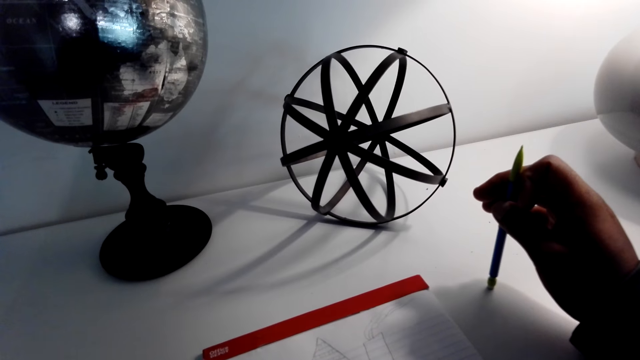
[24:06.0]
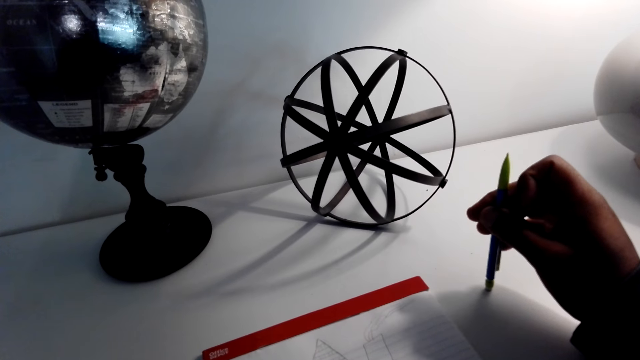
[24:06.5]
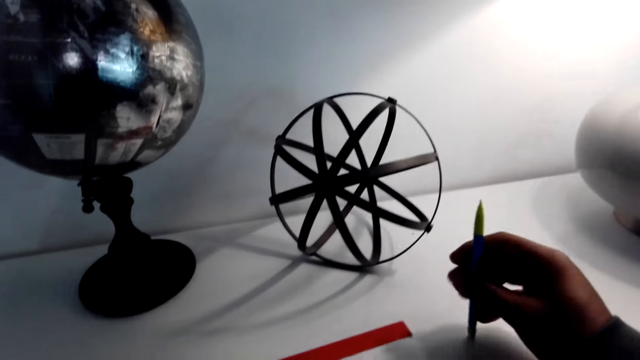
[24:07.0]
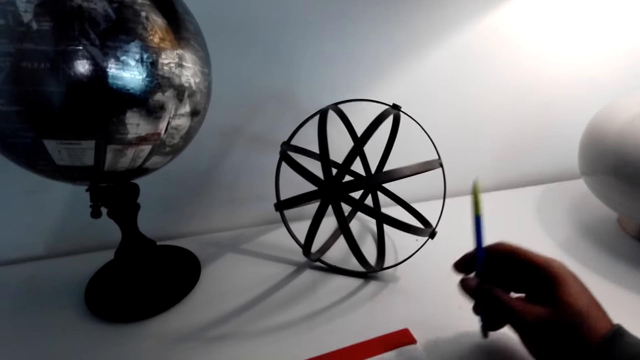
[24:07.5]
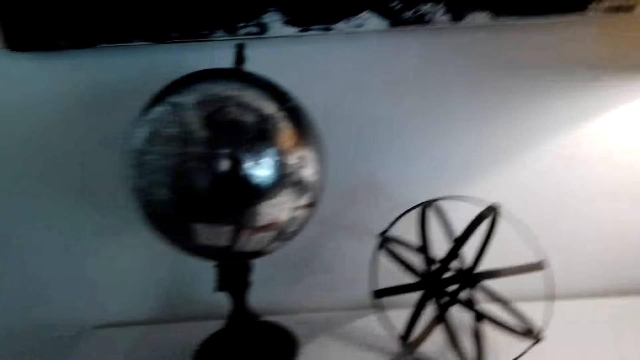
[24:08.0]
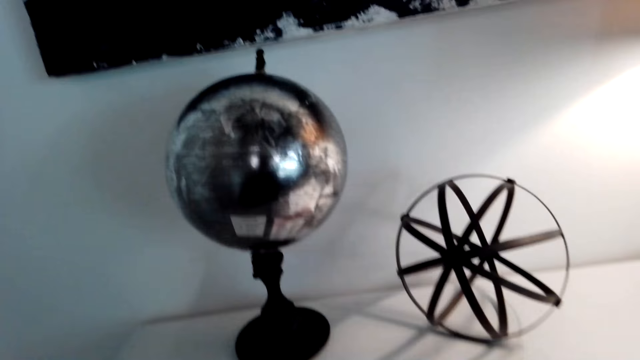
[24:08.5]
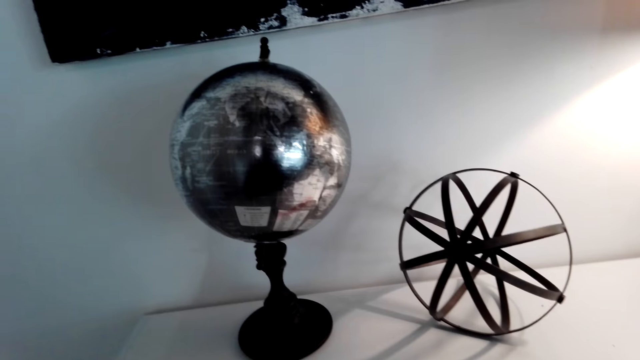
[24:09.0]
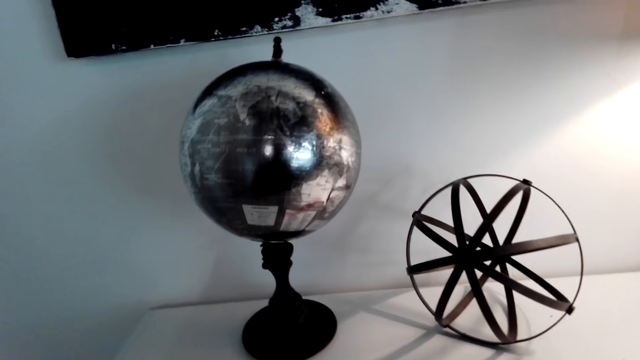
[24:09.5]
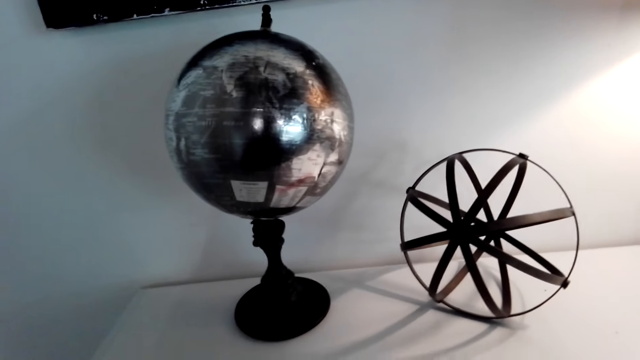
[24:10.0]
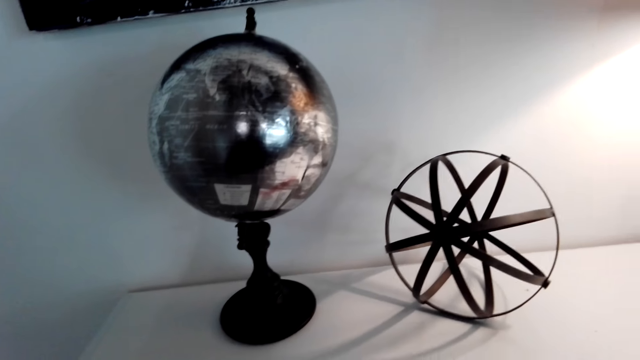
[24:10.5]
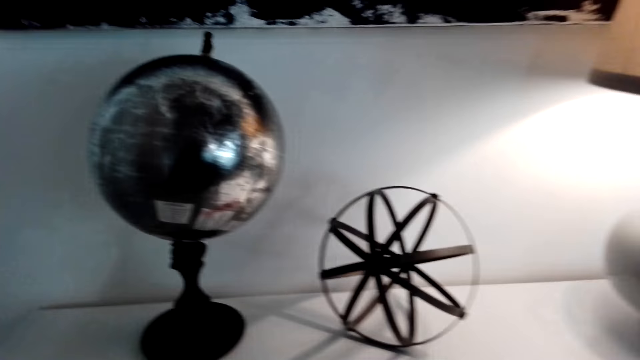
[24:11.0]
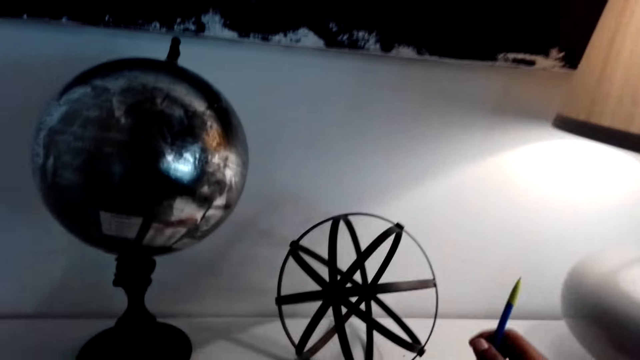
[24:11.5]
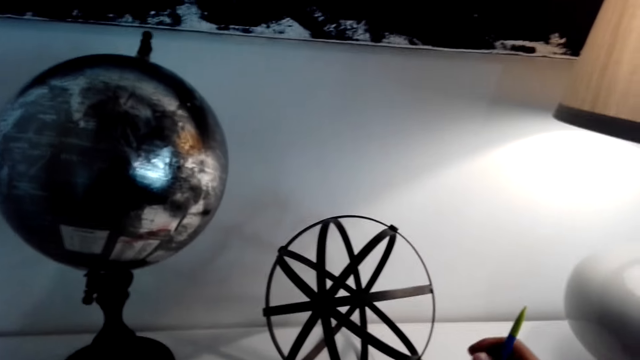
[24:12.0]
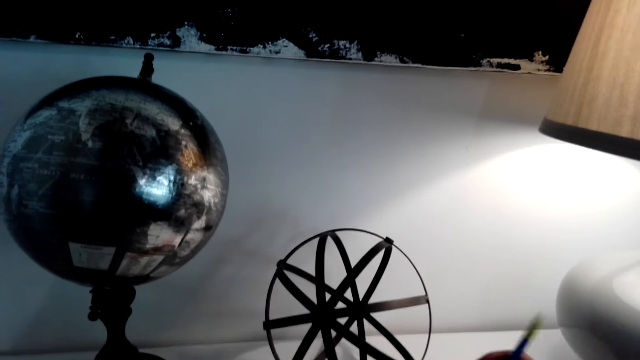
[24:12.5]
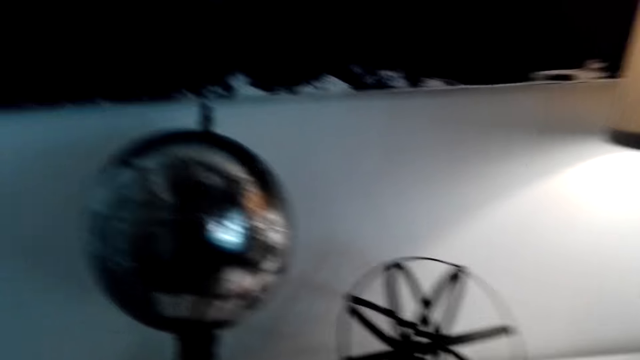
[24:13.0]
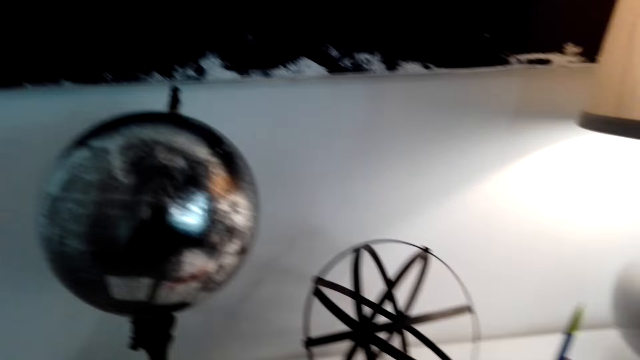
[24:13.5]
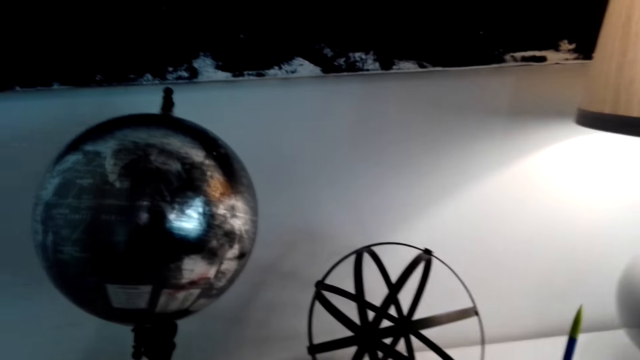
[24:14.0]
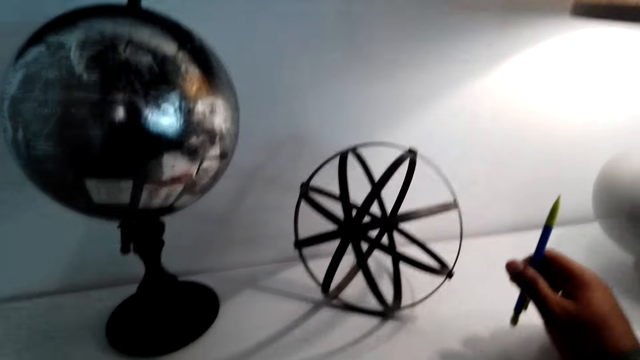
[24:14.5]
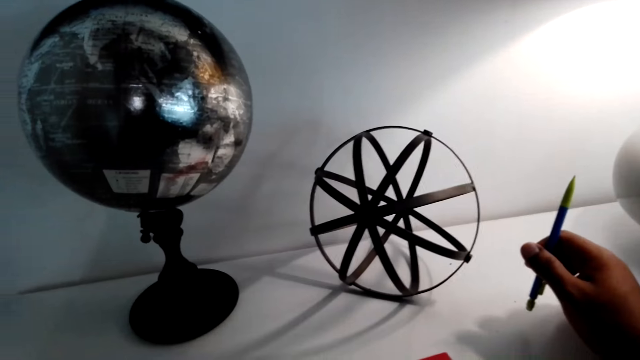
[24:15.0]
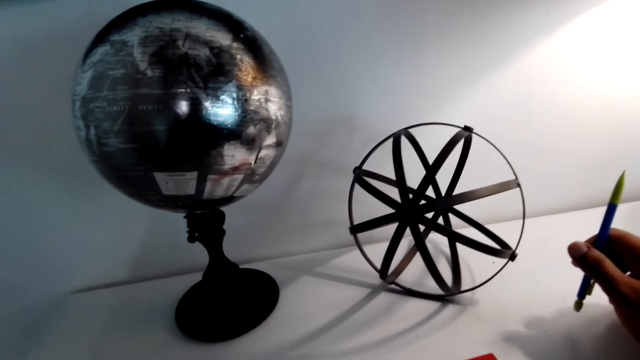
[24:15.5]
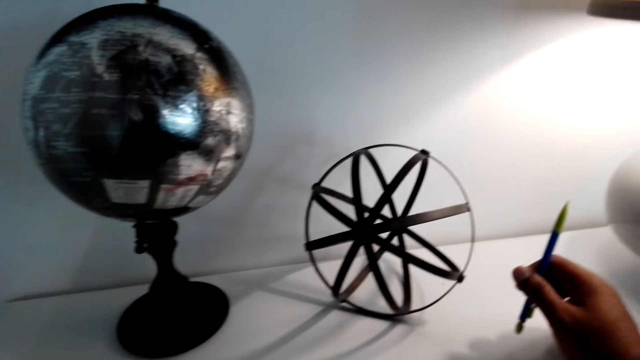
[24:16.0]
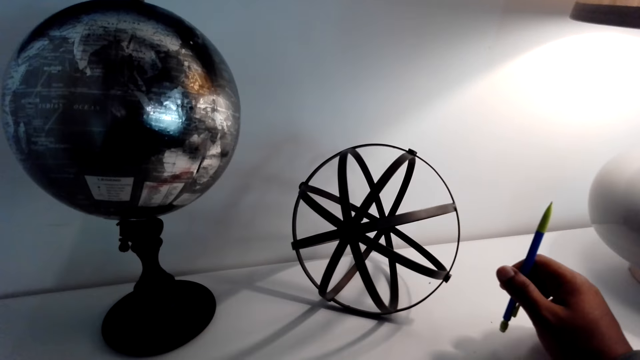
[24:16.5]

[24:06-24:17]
The camera wearer lifts his hand. He puts down his hand.

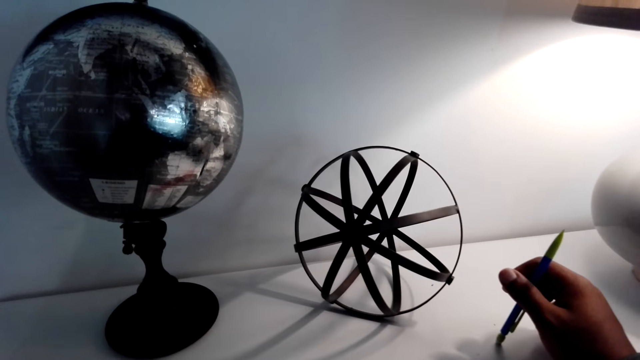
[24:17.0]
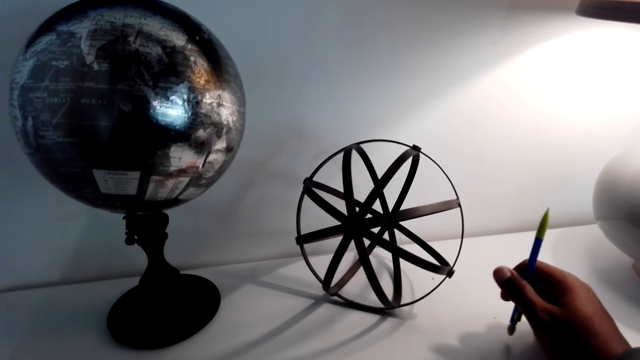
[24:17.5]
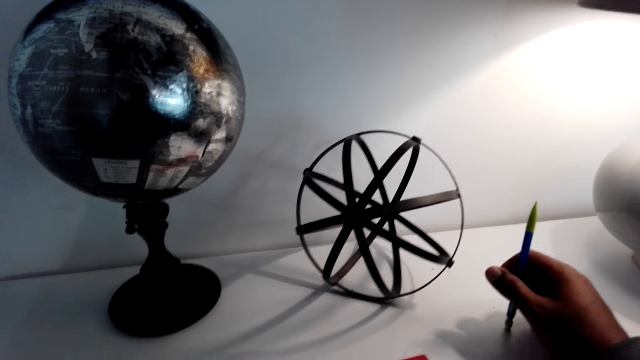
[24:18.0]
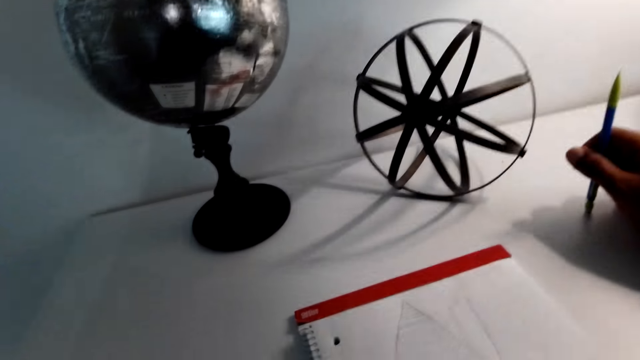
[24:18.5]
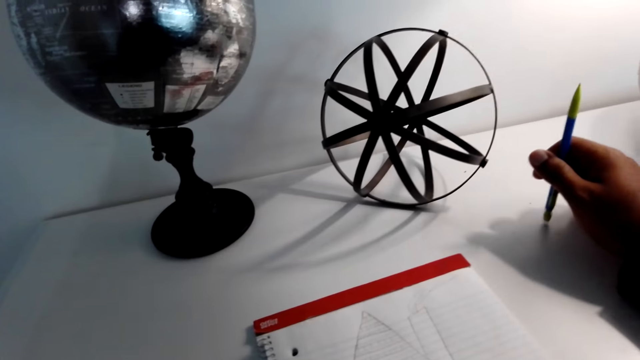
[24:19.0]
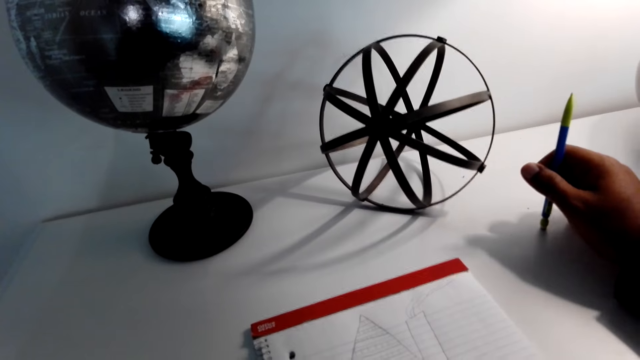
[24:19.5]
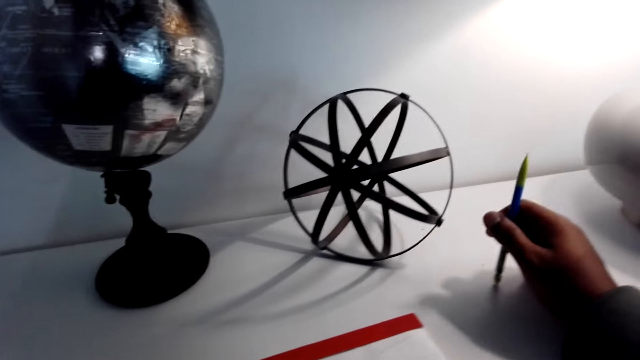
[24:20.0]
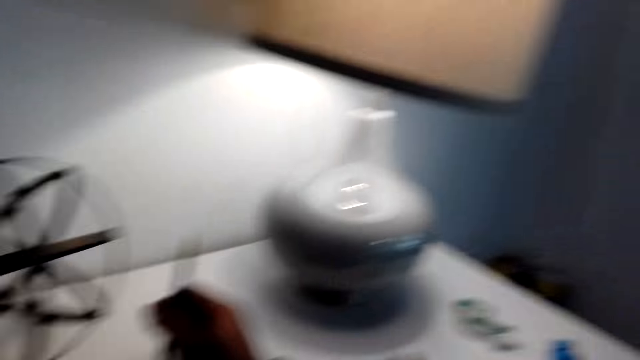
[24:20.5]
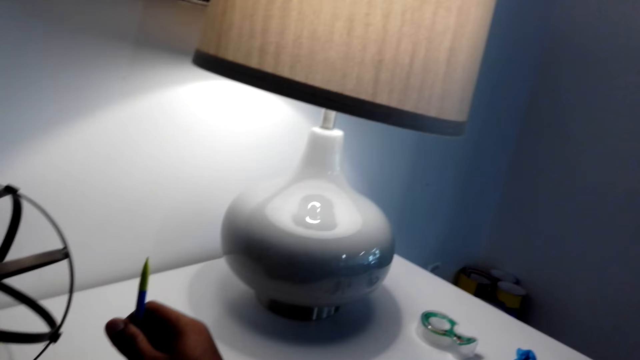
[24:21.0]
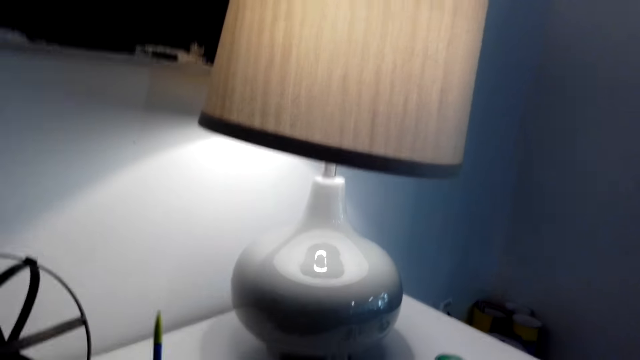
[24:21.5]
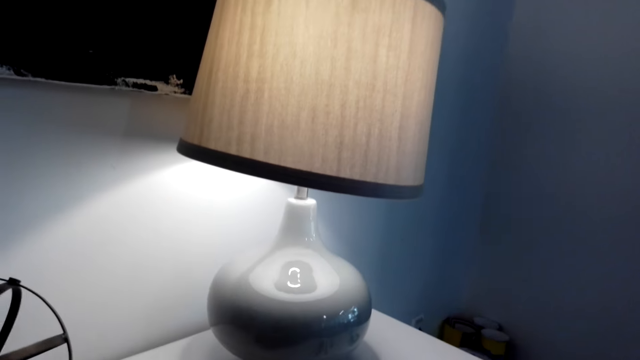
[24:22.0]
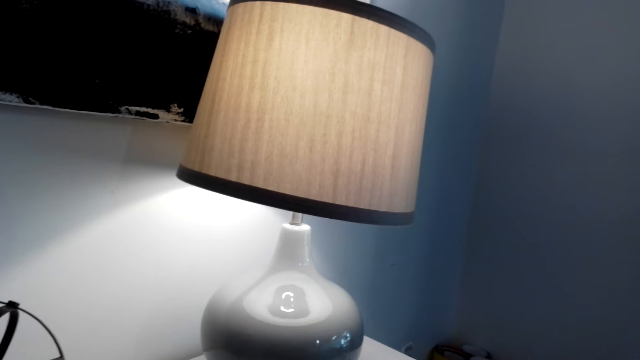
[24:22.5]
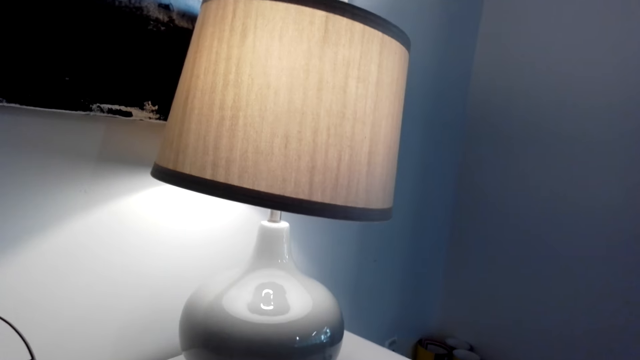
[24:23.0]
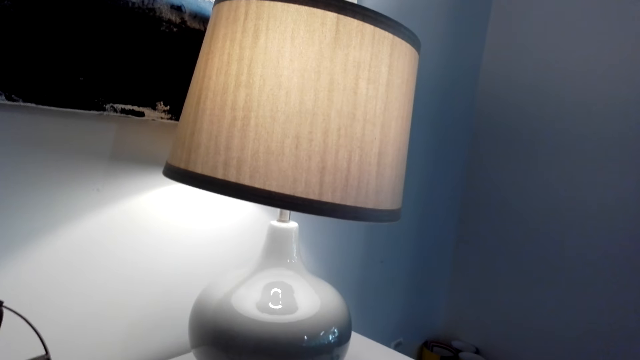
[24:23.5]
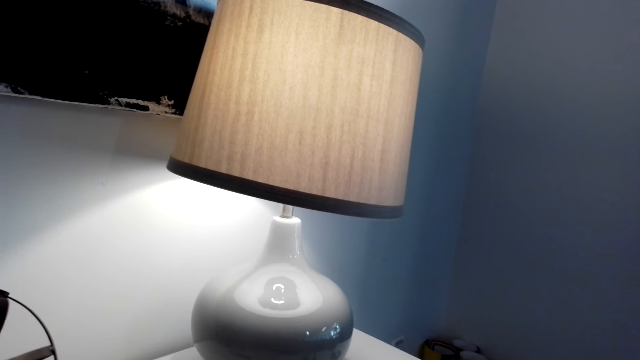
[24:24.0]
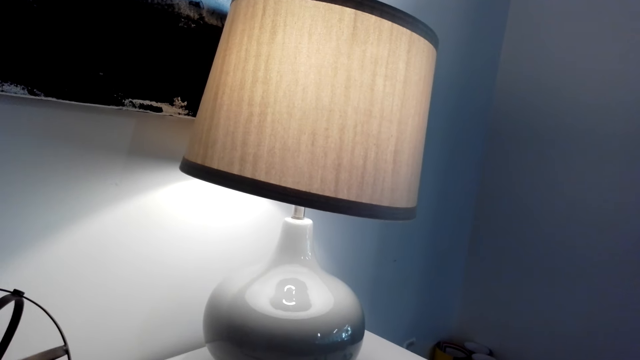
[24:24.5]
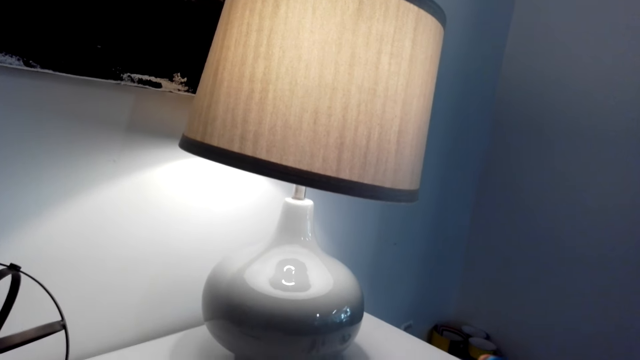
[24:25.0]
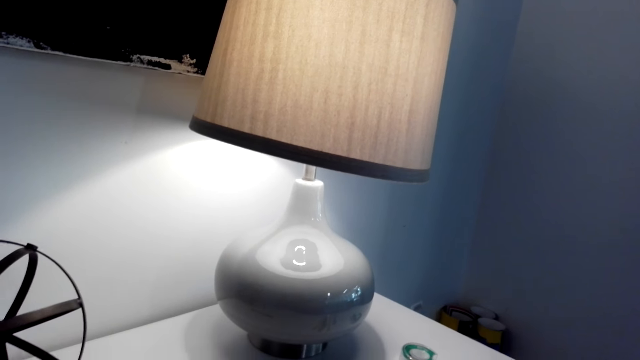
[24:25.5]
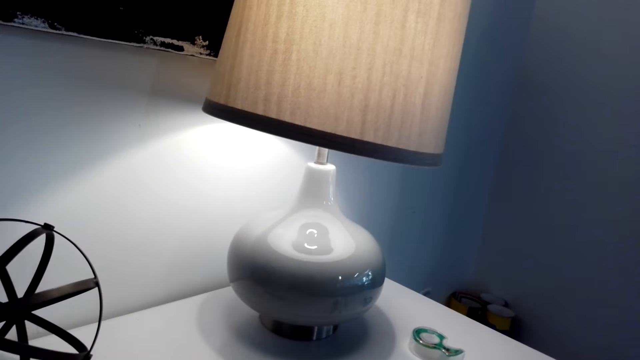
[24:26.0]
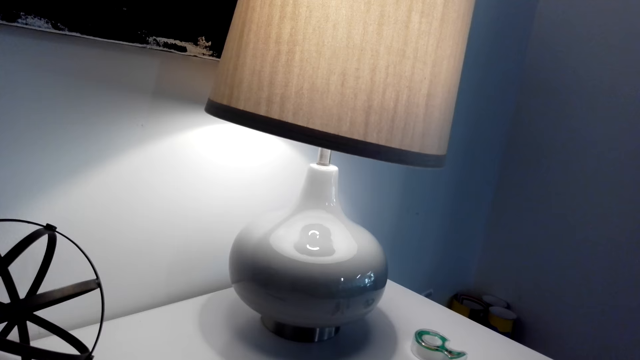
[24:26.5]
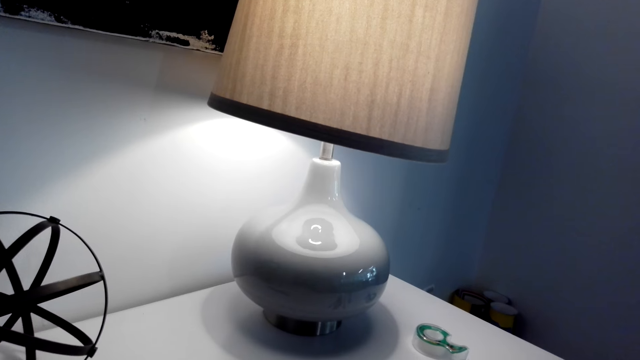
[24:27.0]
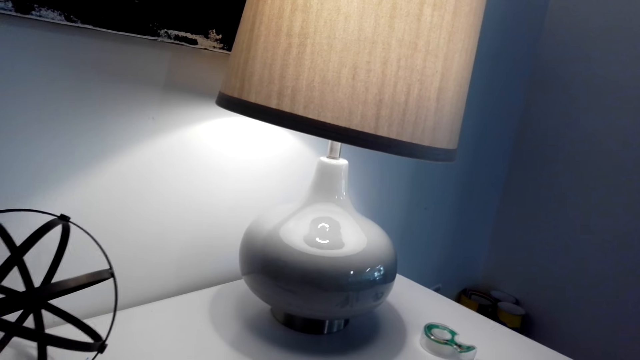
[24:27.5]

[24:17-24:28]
The camera wearer puts the pen down. They look around the room.
